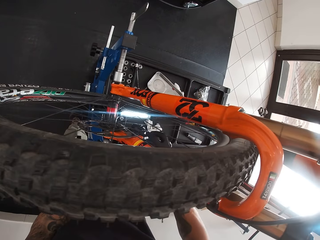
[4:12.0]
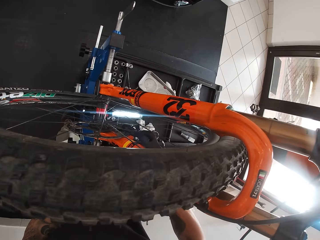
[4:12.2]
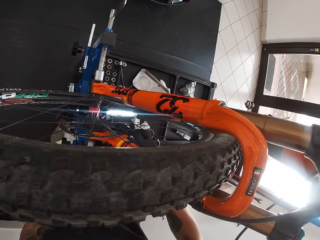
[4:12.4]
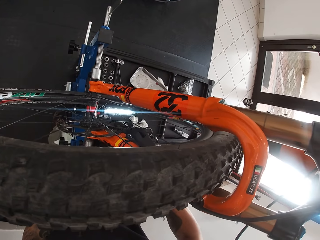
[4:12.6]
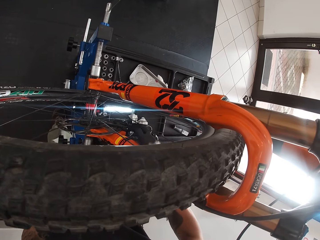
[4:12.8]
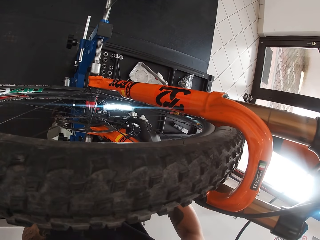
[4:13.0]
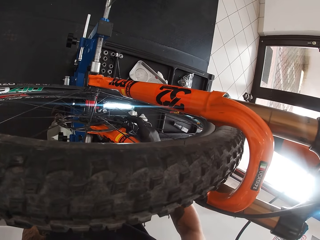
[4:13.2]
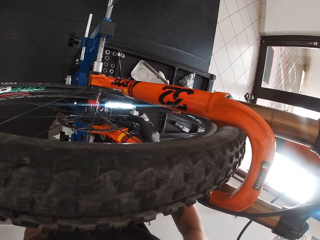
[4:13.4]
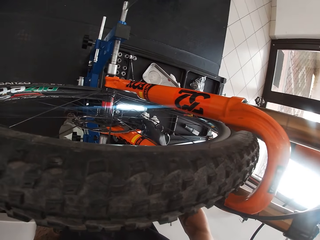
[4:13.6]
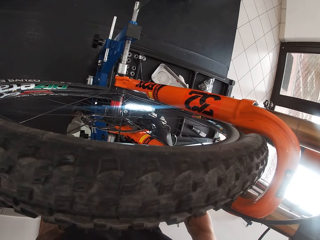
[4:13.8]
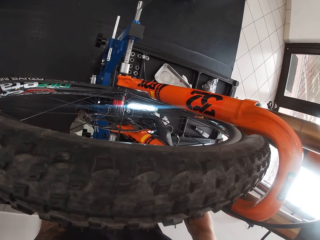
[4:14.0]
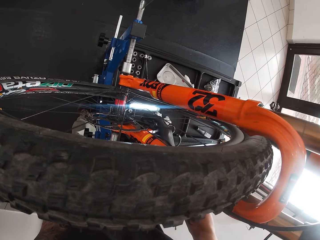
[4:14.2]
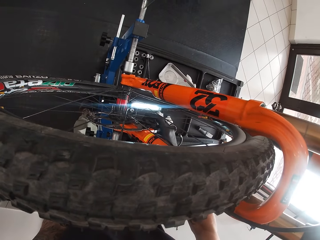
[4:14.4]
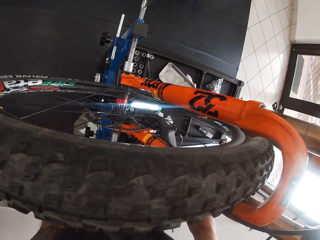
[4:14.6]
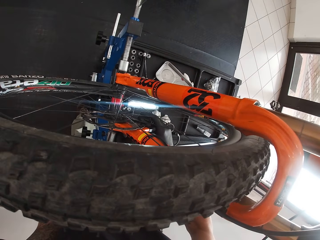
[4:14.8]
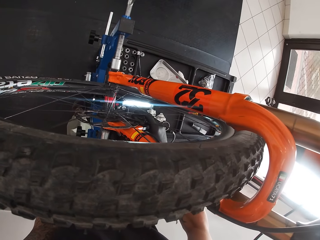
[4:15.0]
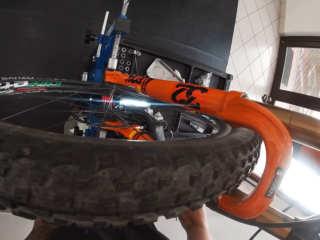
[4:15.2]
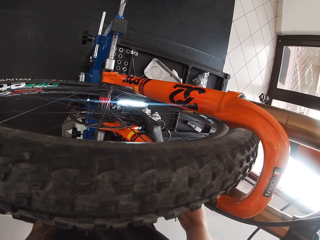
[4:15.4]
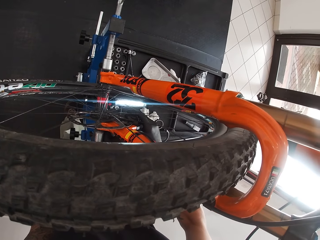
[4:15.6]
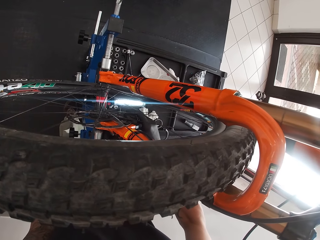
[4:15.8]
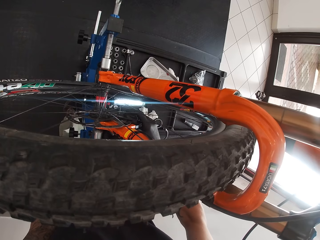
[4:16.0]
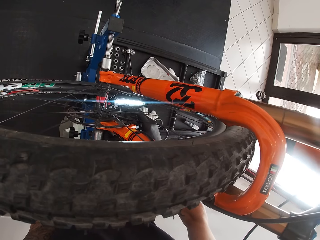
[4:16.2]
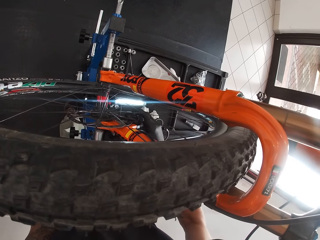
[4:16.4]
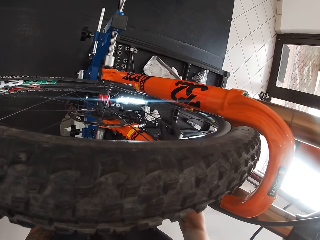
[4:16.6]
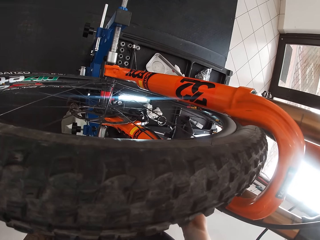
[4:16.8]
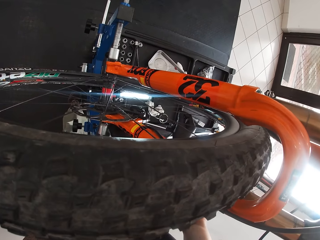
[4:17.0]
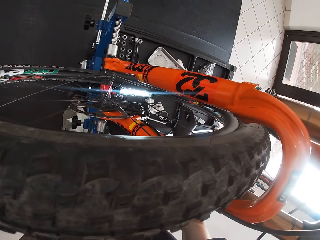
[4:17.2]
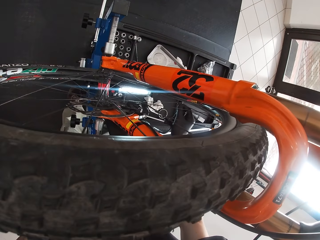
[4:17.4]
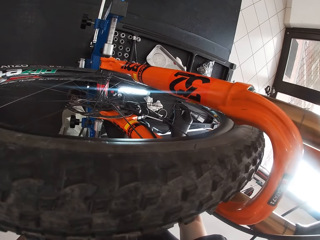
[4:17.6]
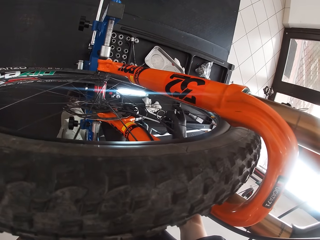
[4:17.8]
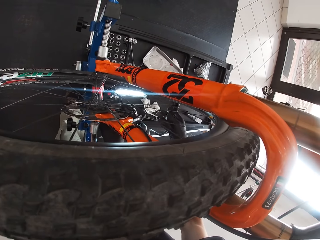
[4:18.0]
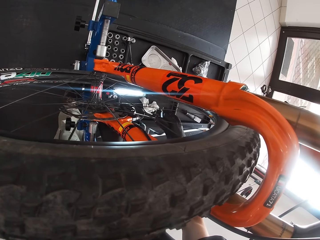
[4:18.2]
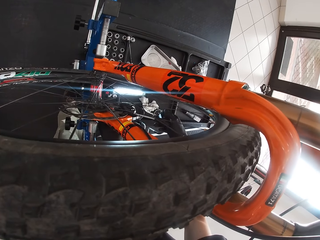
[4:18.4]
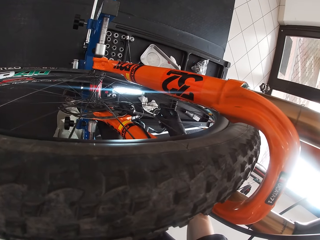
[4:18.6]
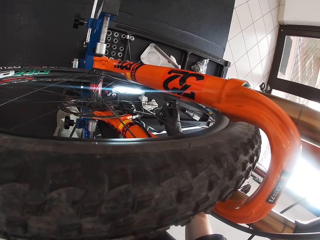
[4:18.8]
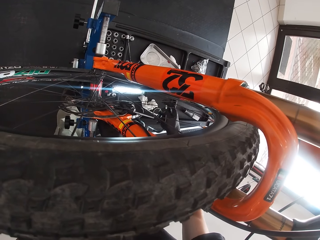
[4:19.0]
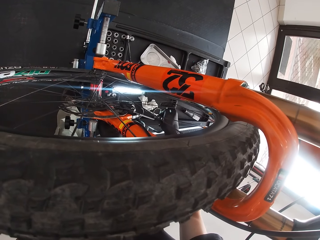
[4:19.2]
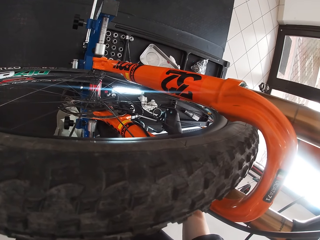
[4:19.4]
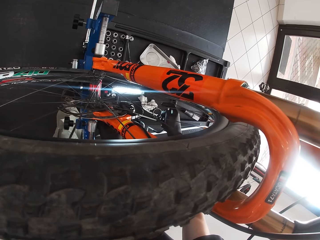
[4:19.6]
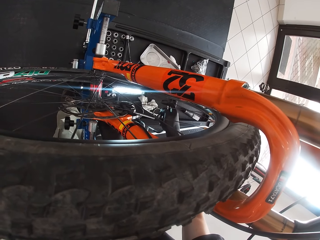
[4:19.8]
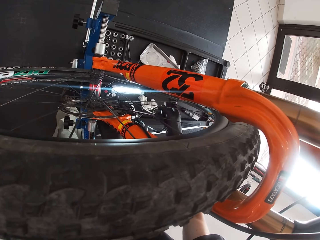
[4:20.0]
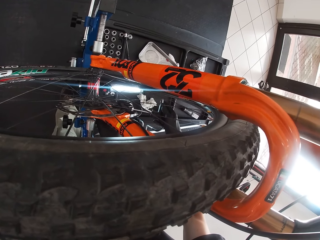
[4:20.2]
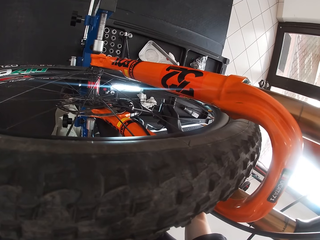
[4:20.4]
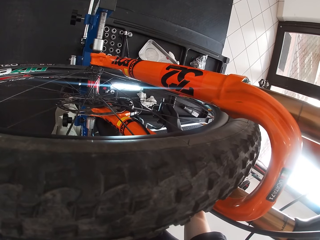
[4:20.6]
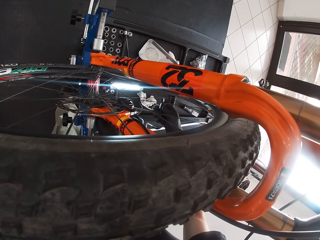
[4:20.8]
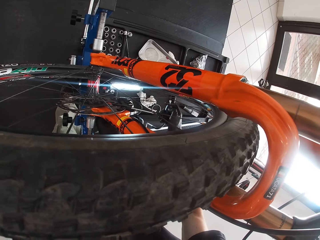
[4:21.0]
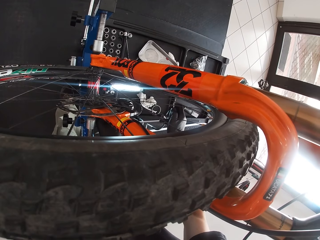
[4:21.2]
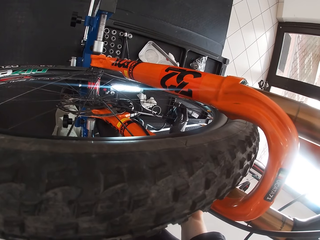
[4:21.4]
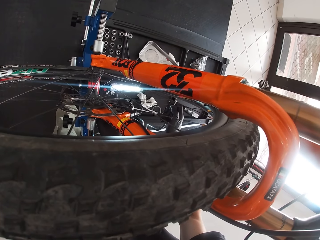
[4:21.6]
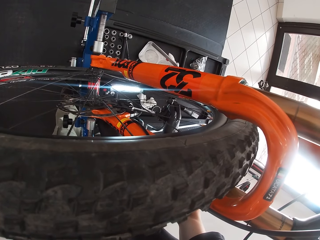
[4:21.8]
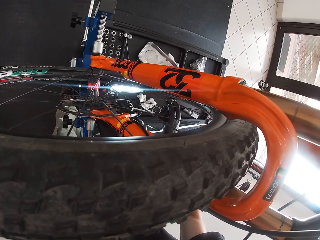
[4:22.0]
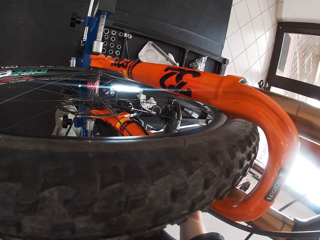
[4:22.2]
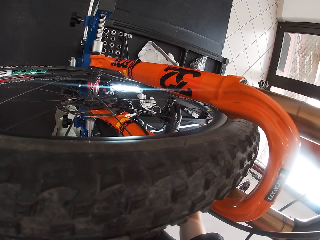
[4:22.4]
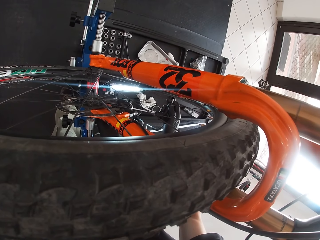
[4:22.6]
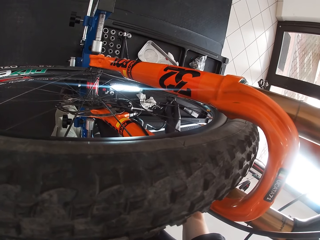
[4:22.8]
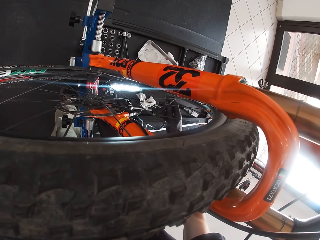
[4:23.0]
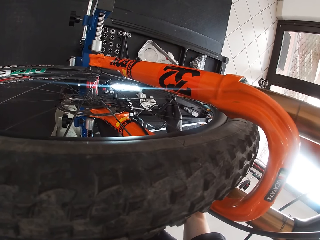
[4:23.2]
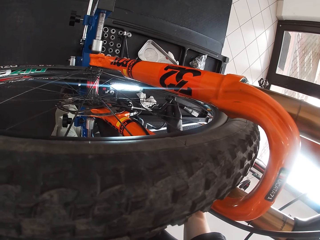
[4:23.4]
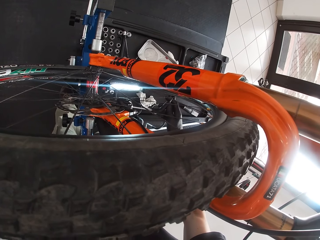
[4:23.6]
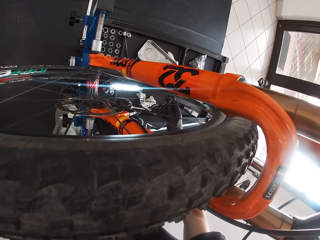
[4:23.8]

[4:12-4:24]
The camera wearer repairs the bicycle. He holds the wheel hub of the bicycle with his right hand. He tightens the bolt on the bicycle wheel hub with the T spanner in his right hand.

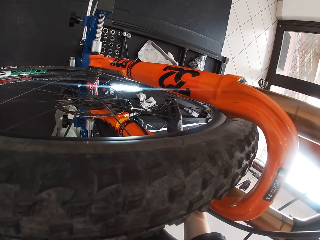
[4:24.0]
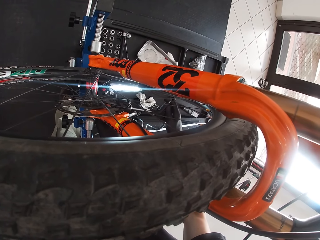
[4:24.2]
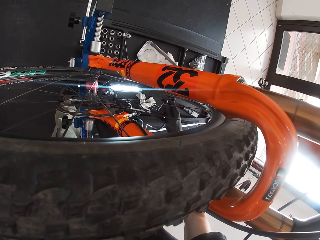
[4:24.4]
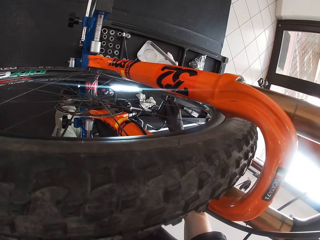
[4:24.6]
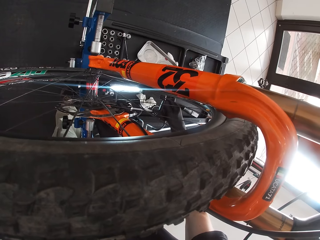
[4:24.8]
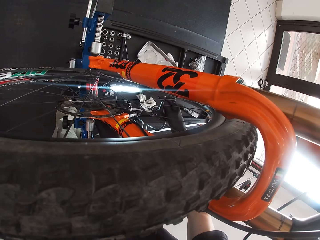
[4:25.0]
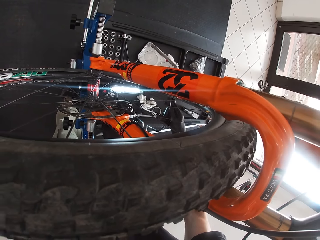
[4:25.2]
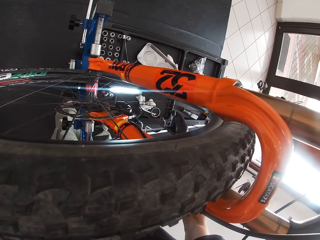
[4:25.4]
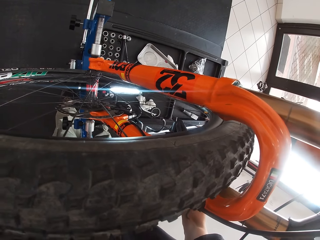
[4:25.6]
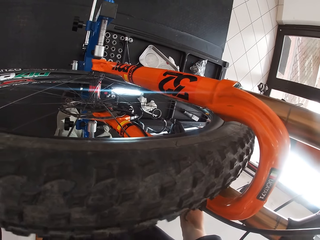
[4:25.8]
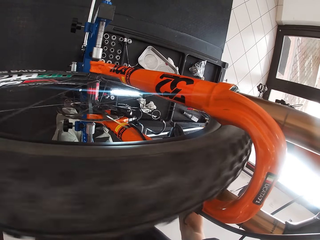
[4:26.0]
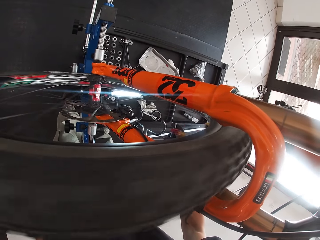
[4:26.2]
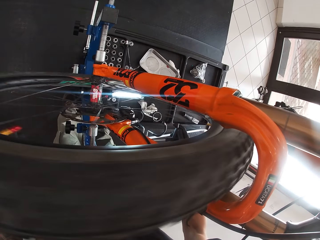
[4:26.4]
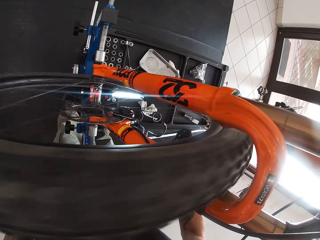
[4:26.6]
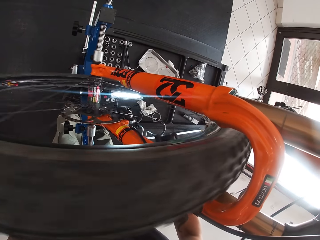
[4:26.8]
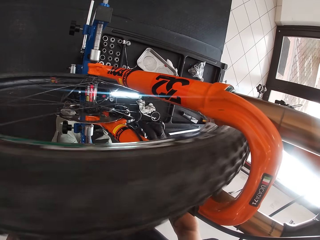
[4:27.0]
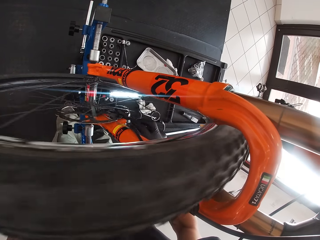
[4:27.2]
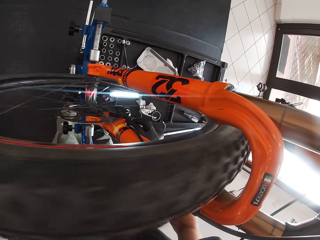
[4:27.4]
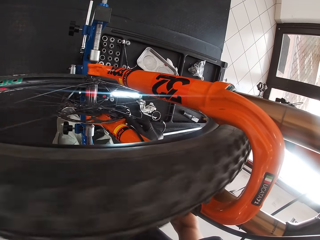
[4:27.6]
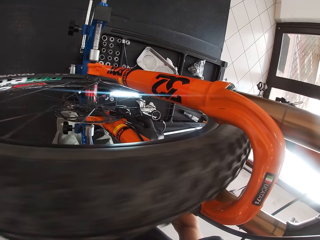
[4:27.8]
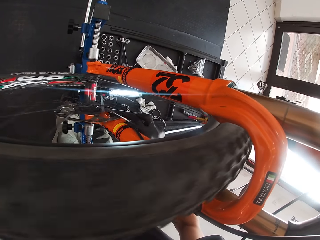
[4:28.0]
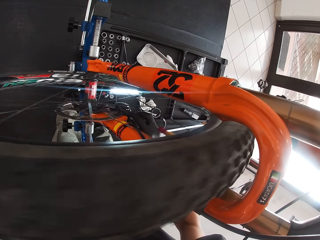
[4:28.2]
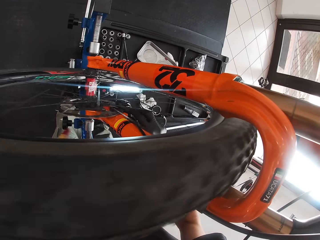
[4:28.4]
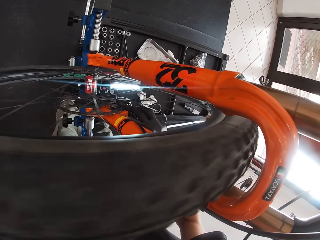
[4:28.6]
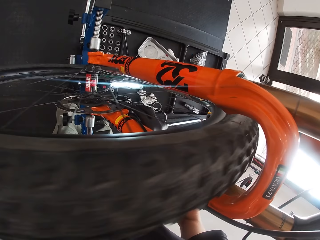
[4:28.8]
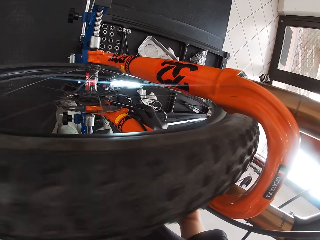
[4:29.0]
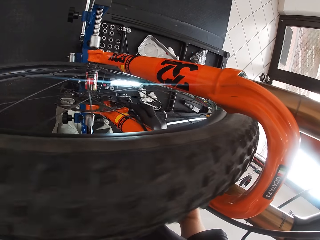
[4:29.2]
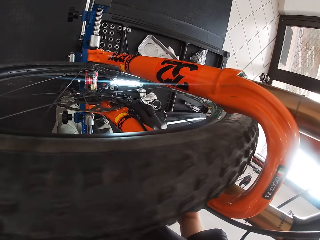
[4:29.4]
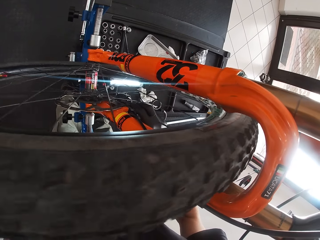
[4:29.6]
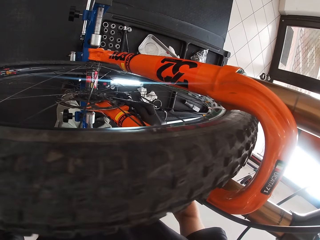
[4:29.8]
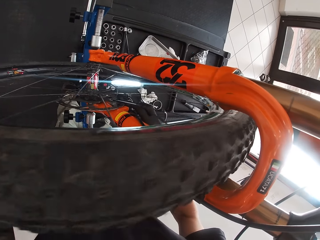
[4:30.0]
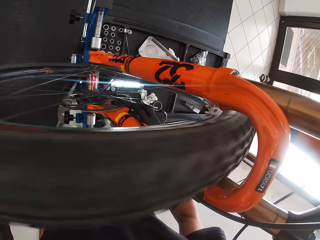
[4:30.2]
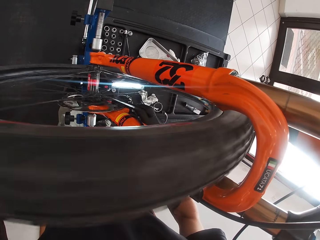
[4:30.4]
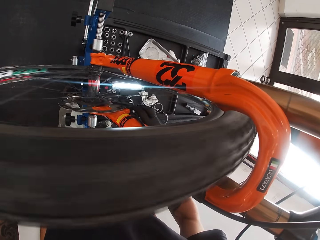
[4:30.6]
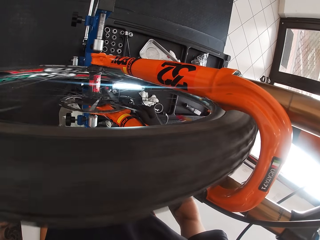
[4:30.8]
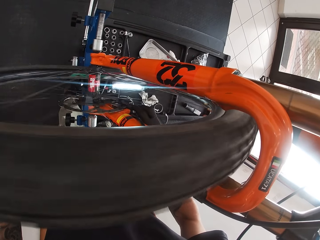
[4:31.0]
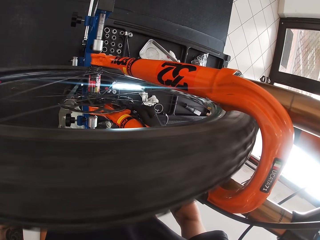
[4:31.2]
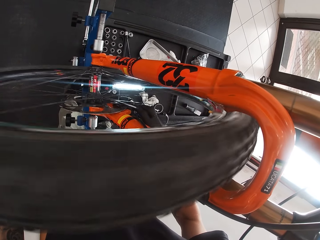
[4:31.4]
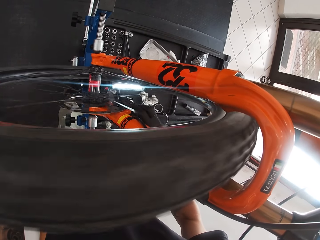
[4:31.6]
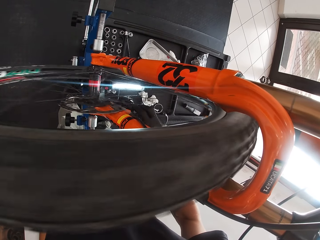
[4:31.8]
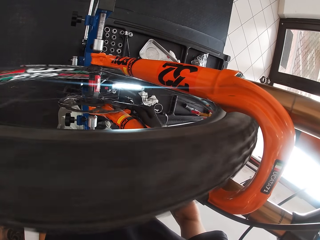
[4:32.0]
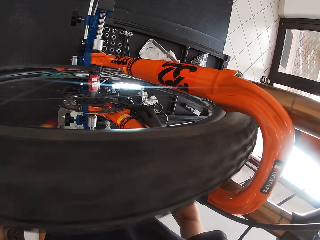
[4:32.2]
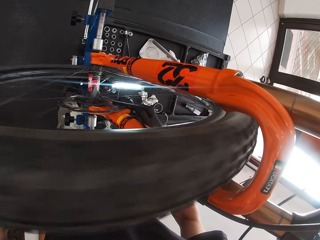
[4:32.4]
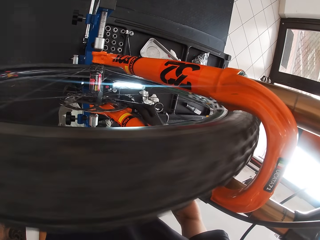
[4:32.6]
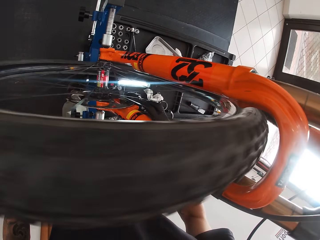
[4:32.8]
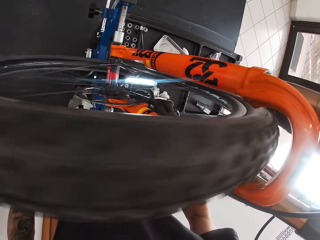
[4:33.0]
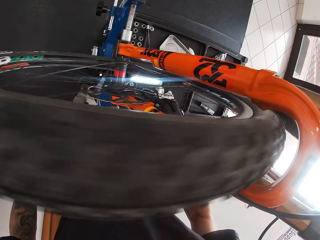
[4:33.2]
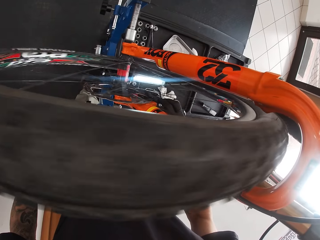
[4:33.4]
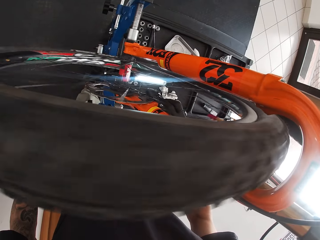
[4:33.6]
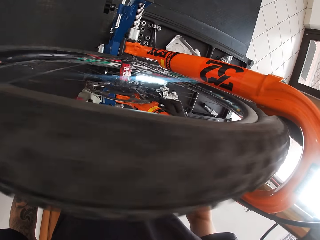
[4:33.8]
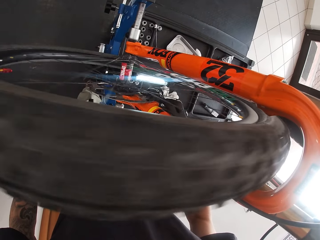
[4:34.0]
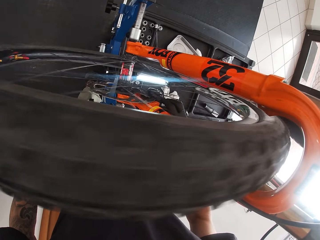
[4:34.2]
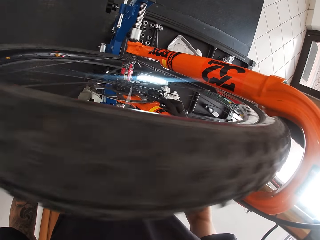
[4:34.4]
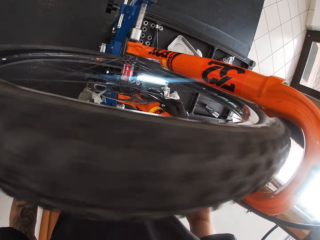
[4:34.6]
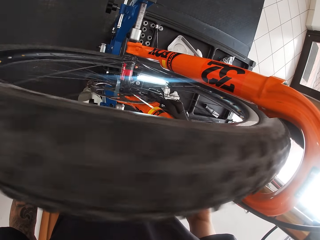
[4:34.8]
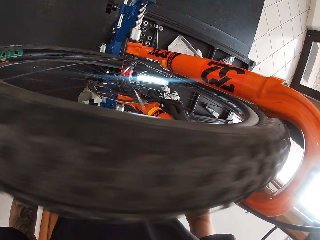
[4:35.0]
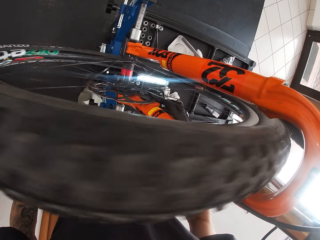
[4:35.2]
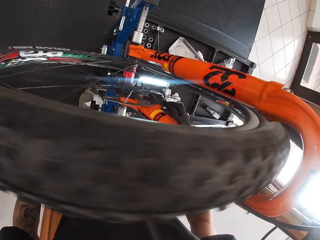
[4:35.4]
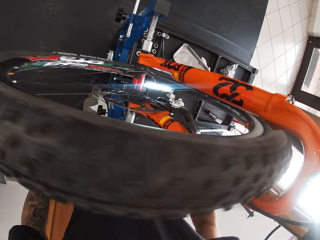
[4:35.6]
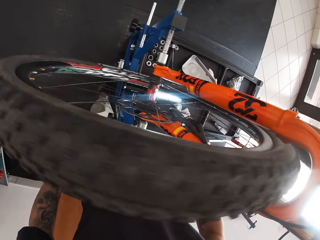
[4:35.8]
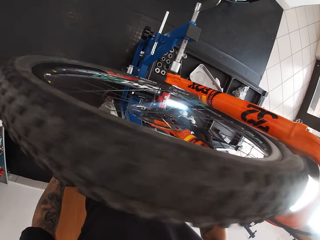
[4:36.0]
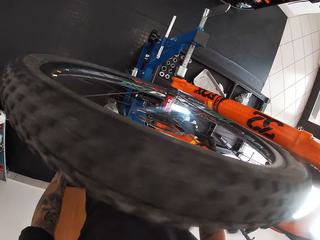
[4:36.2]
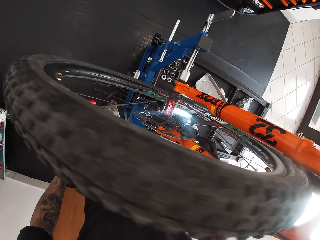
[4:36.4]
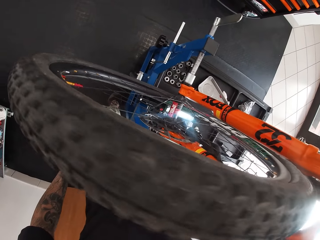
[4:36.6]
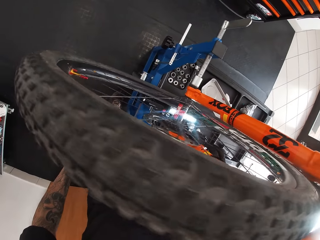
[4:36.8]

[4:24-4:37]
The camera wearer spins the wheel. He holds the bicycle wheel hub with his right hand.
